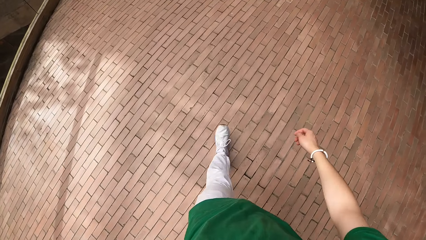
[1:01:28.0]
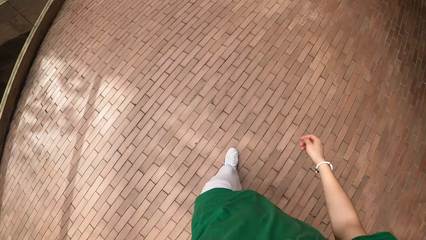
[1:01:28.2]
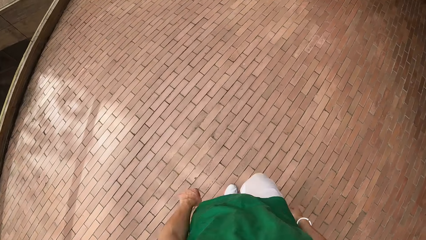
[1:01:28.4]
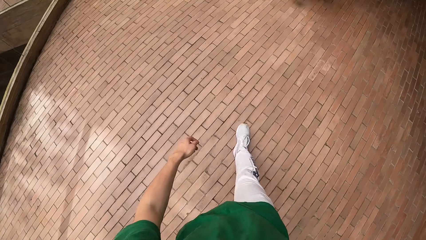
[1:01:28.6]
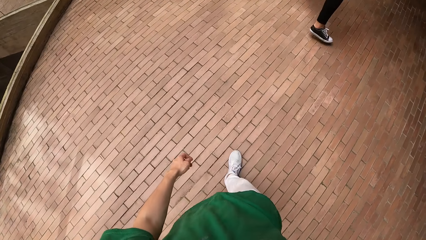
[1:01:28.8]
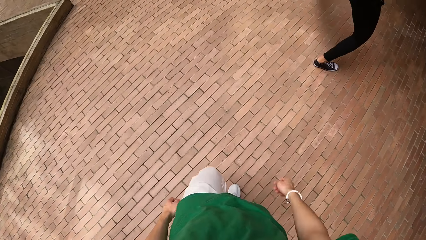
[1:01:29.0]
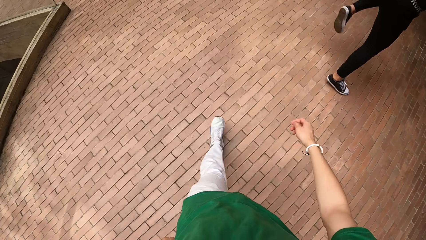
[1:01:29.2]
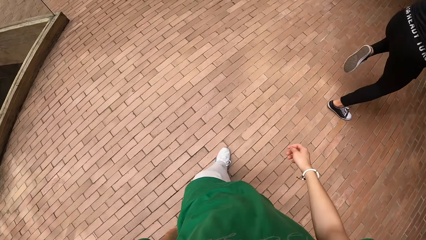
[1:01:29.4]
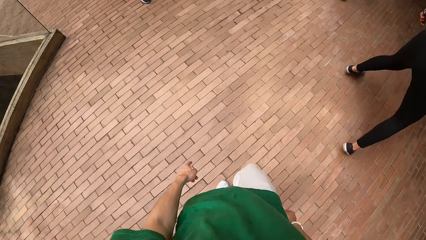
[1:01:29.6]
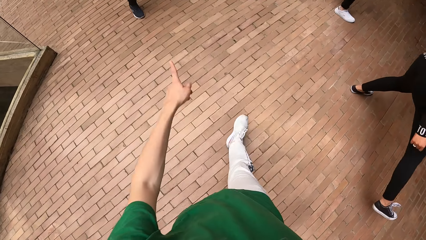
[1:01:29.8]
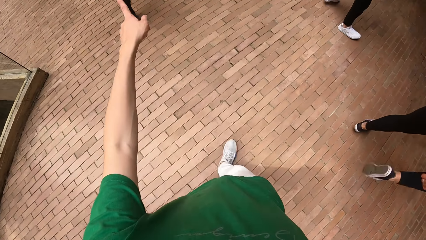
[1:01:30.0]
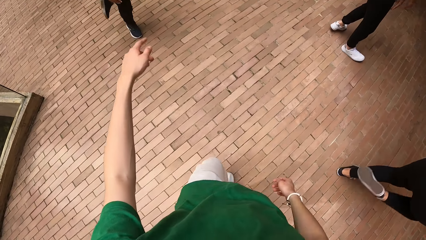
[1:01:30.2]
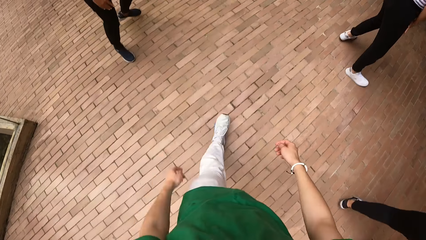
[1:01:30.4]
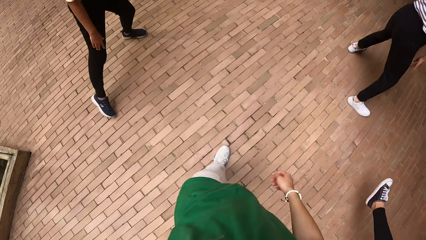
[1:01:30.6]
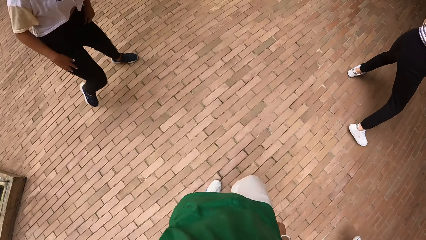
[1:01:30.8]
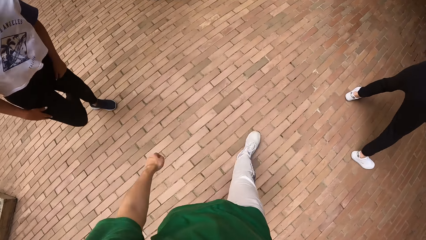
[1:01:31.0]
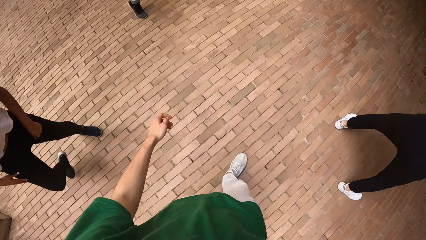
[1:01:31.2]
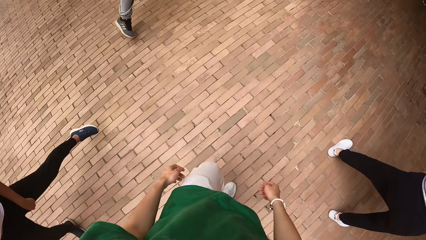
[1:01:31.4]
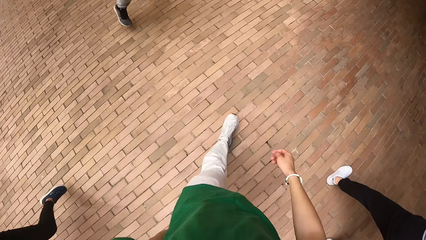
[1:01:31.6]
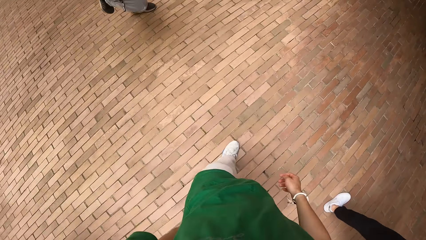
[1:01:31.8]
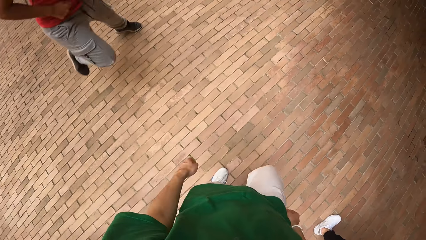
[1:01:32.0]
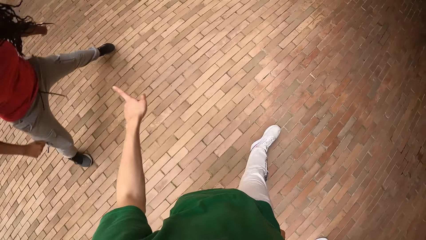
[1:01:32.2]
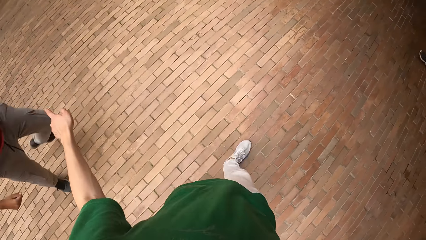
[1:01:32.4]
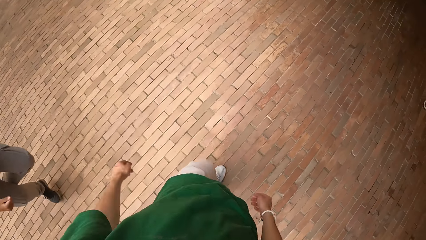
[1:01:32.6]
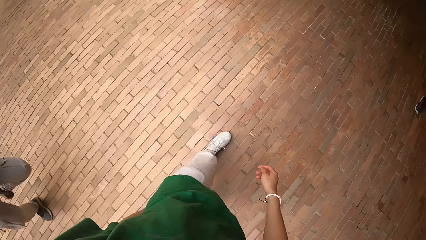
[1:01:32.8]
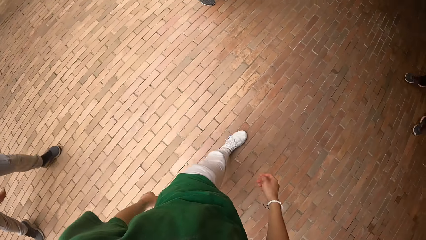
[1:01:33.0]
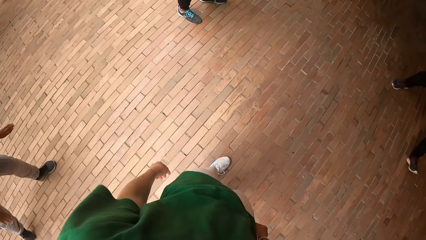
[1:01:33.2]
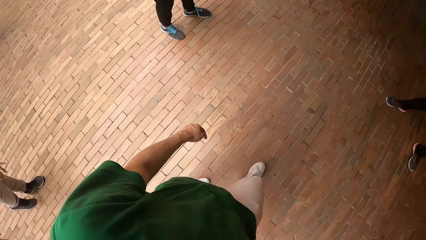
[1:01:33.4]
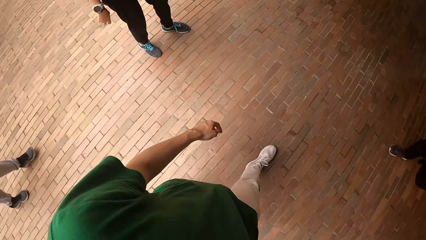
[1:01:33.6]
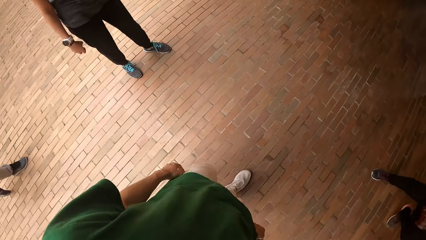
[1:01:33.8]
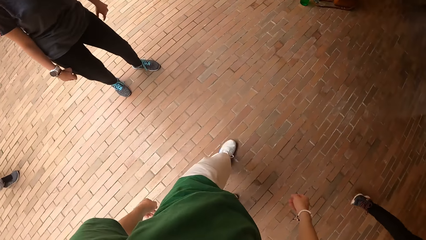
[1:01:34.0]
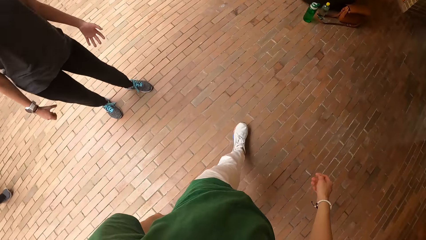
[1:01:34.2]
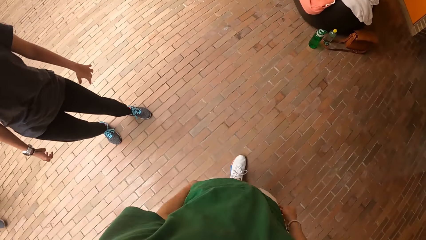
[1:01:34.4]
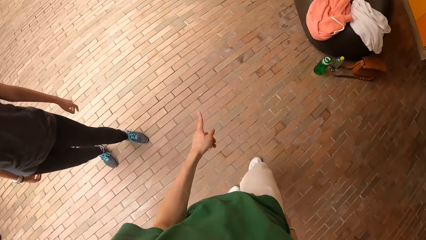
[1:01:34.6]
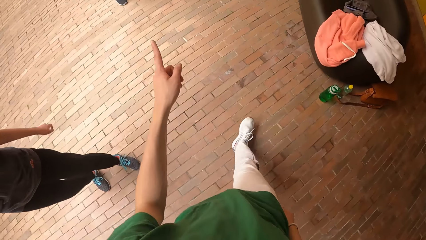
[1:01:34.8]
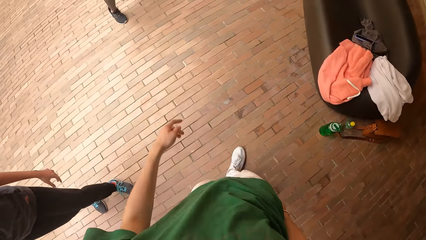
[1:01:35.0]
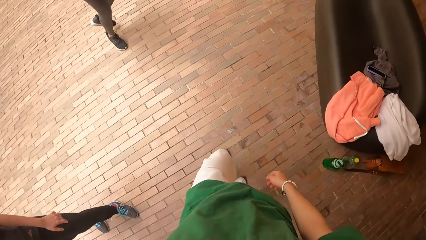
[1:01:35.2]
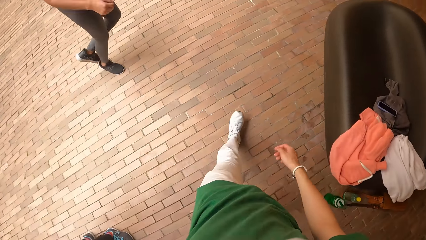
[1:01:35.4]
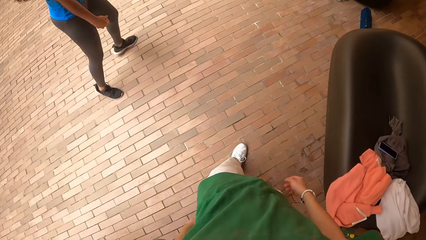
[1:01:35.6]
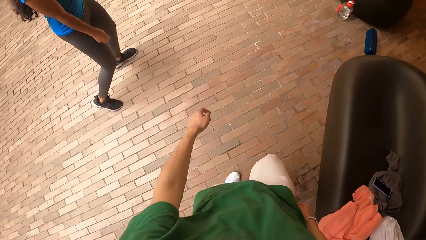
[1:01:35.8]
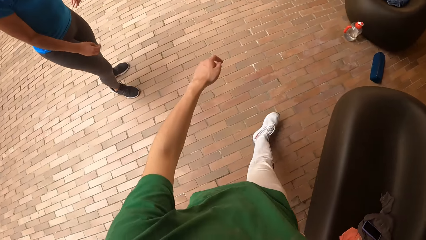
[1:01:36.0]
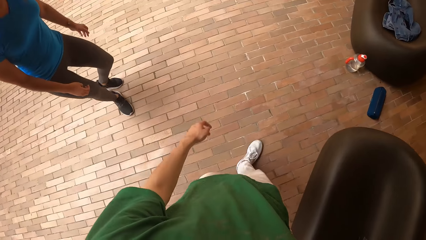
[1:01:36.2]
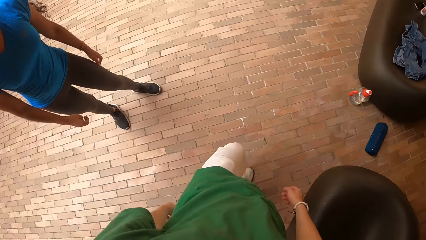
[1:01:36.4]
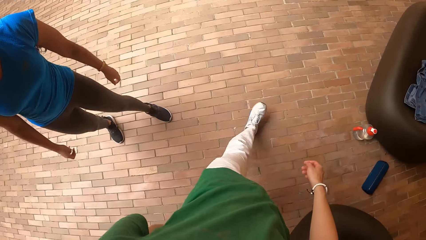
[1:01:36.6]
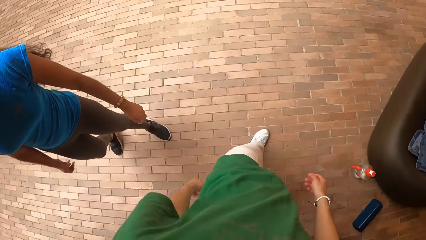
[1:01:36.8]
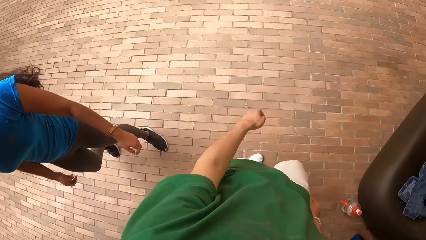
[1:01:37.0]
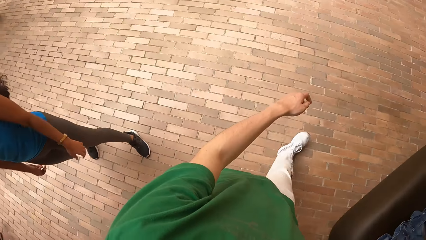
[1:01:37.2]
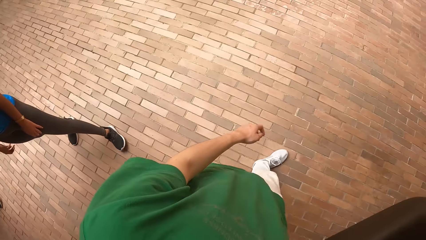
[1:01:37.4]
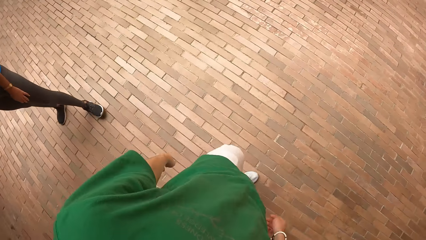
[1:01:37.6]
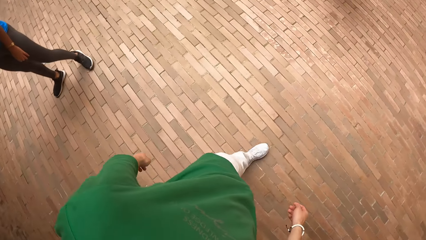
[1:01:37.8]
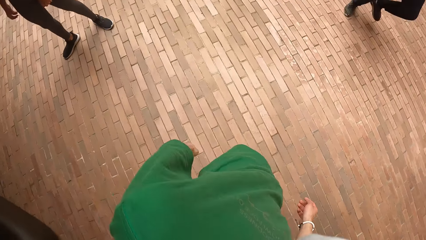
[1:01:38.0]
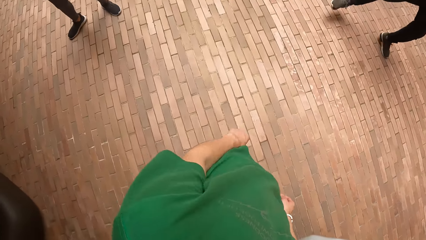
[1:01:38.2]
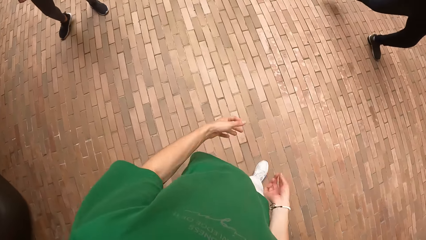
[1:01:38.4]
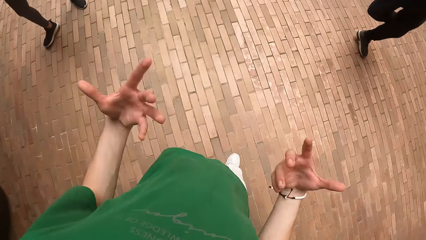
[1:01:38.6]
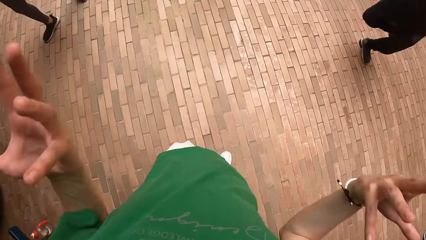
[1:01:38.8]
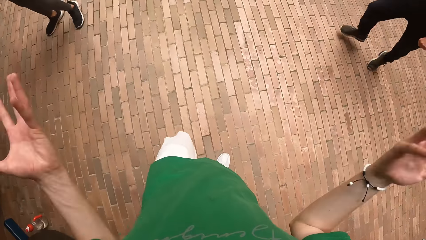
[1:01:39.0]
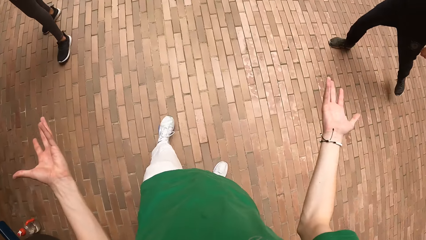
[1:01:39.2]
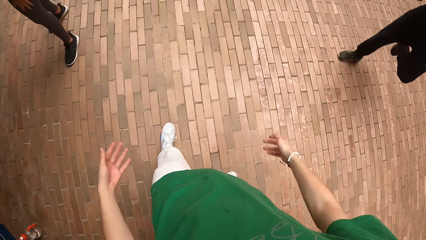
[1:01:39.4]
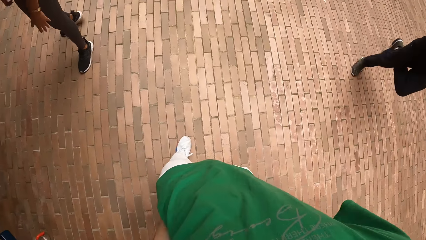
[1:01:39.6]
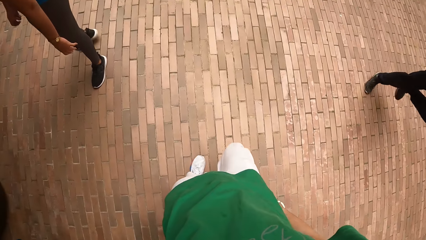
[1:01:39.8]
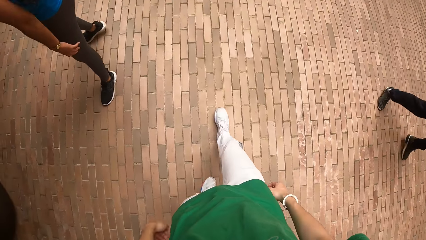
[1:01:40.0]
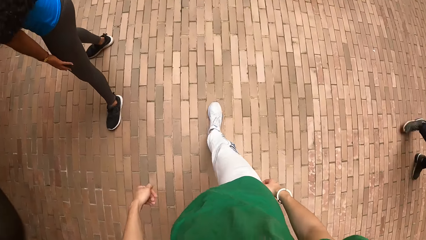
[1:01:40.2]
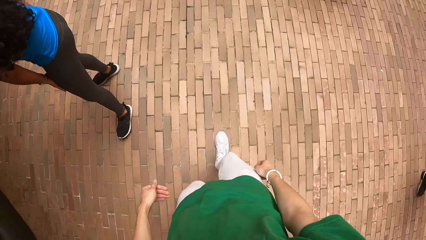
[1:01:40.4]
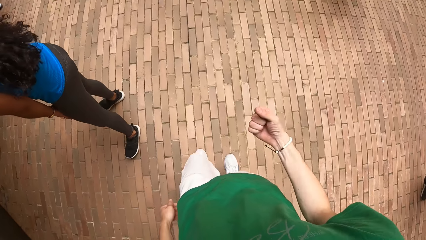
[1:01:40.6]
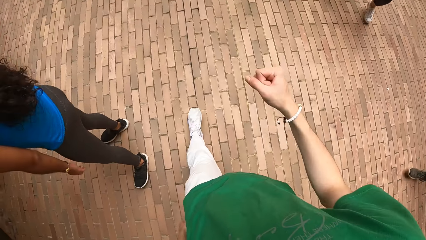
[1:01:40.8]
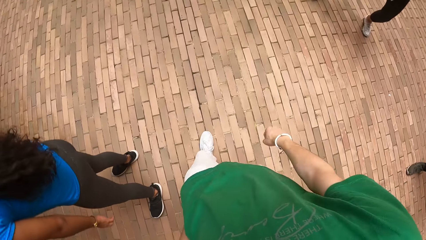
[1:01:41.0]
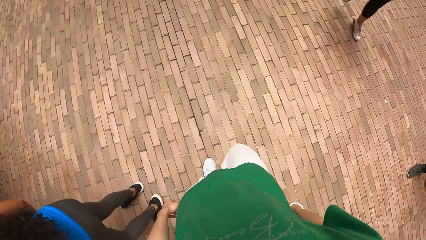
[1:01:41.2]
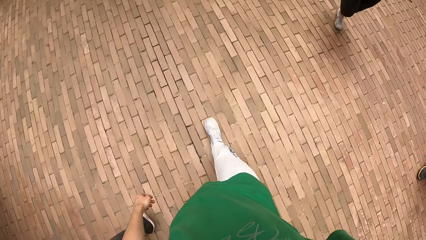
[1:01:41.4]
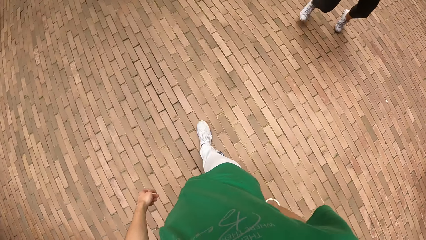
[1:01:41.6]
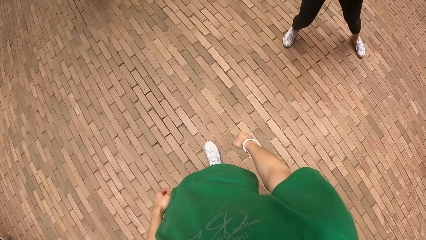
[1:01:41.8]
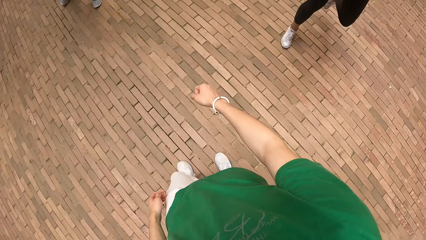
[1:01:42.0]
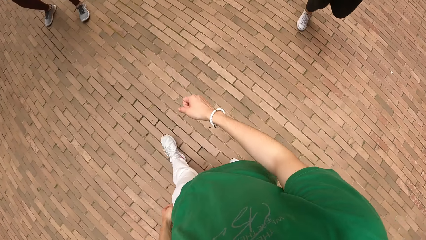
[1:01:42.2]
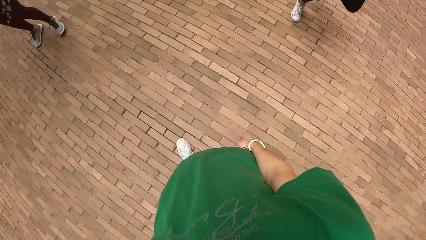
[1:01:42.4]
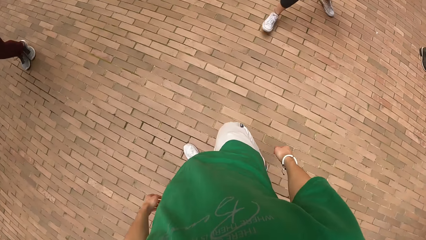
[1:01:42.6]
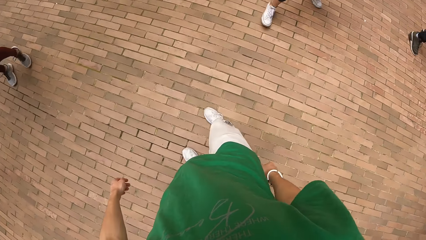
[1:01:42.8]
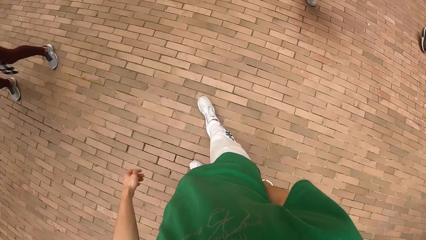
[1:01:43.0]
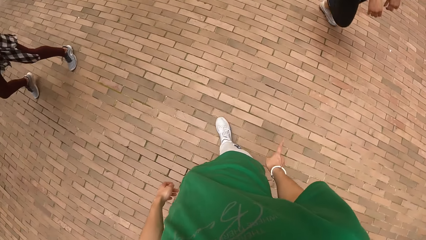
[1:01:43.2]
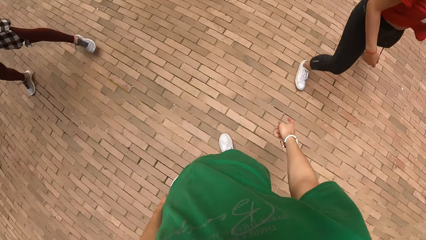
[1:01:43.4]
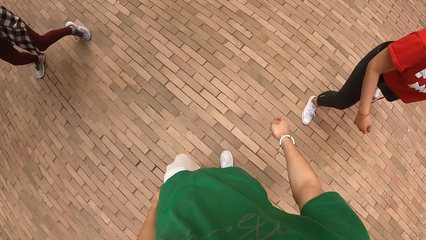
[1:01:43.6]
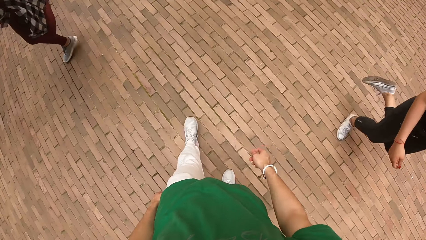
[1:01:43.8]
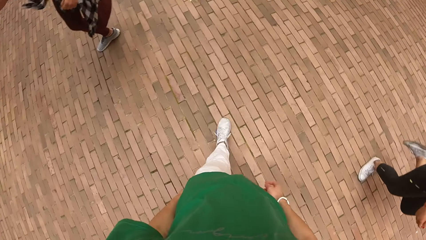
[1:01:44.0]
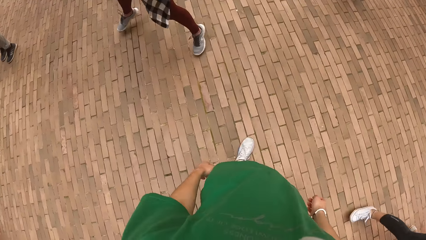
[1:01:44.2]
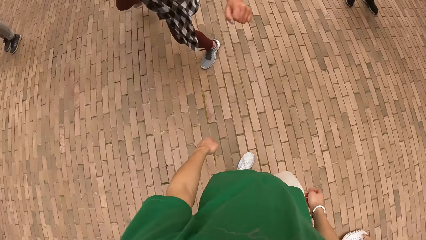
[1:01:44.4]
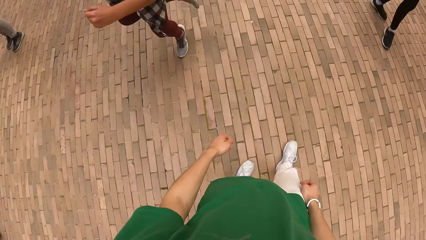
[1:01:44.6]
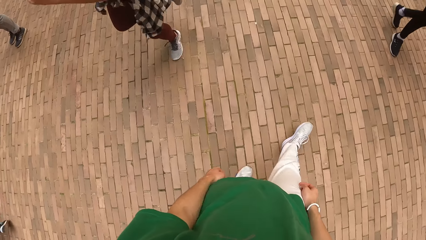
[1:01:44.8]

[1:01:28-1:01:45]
A group of people dances. The camera wearer points at a woman with her left hand. They point at another woman with her left hand. They move his hand. They point at a third woman with her left hand. They gesticulate at the group of people with both hands. They lift up his hand and put down his hand.
